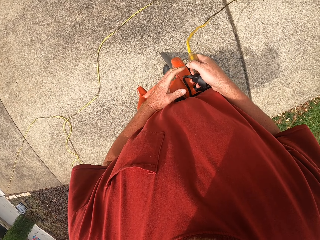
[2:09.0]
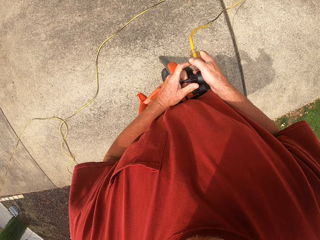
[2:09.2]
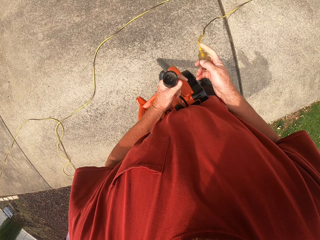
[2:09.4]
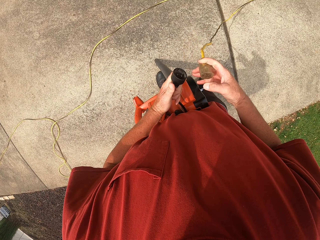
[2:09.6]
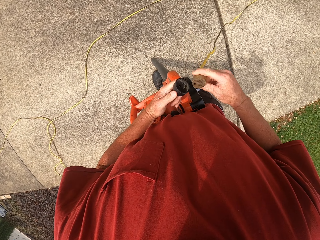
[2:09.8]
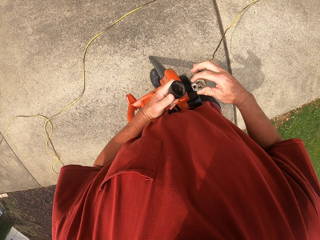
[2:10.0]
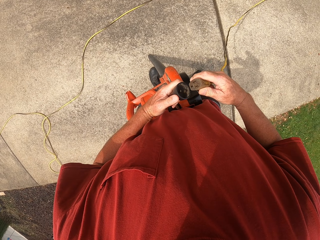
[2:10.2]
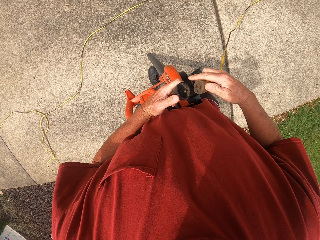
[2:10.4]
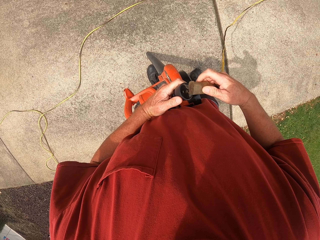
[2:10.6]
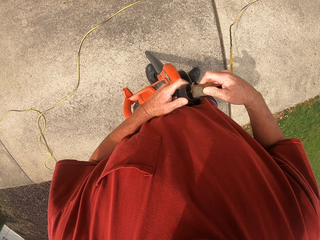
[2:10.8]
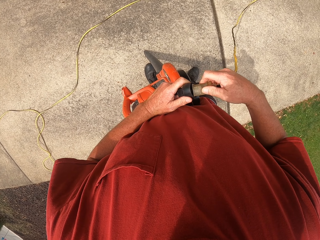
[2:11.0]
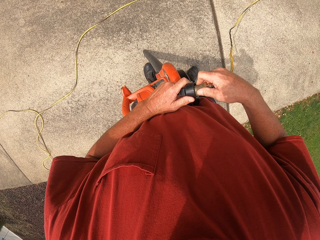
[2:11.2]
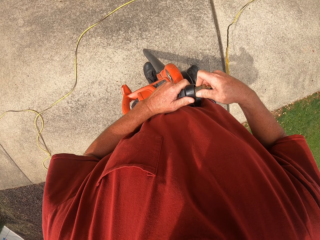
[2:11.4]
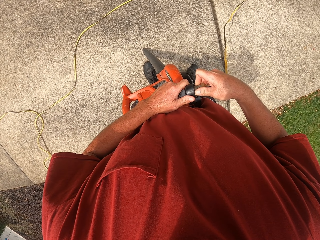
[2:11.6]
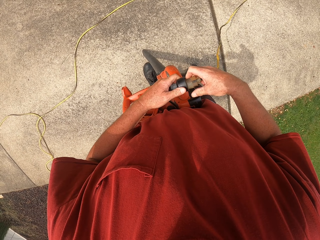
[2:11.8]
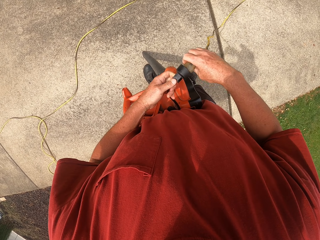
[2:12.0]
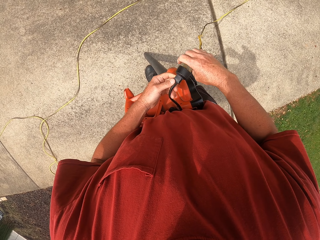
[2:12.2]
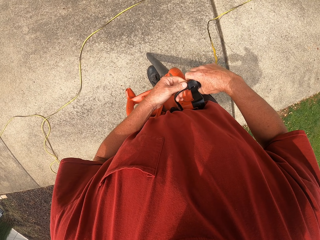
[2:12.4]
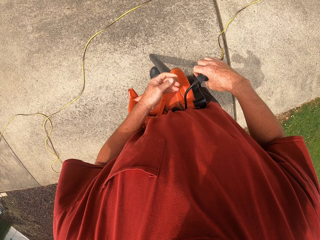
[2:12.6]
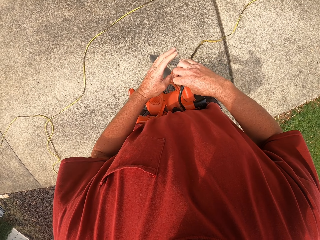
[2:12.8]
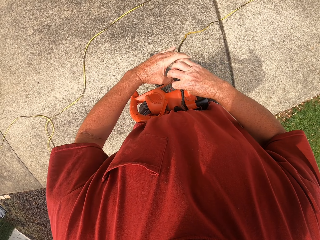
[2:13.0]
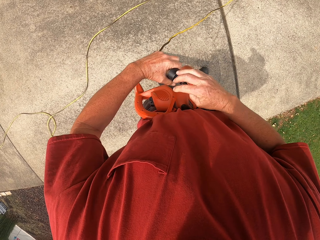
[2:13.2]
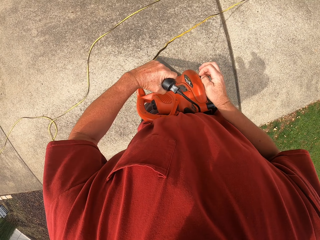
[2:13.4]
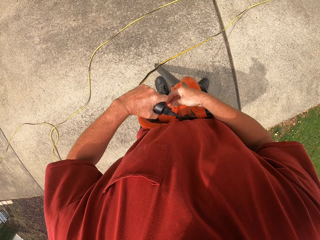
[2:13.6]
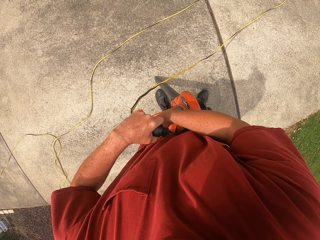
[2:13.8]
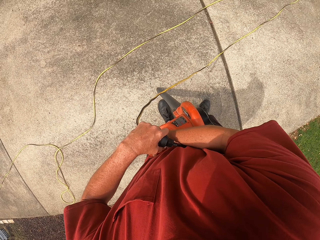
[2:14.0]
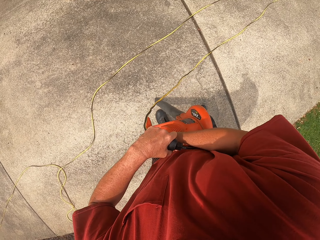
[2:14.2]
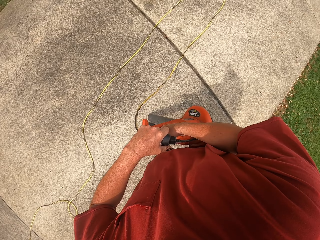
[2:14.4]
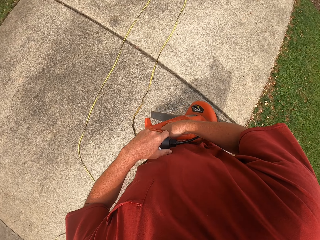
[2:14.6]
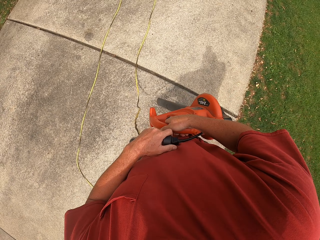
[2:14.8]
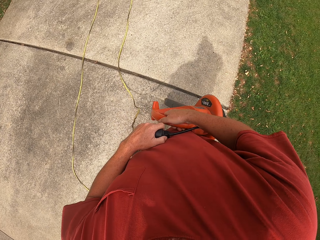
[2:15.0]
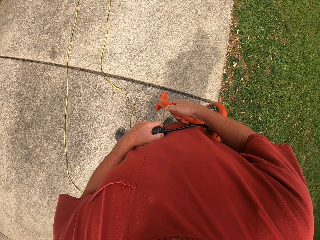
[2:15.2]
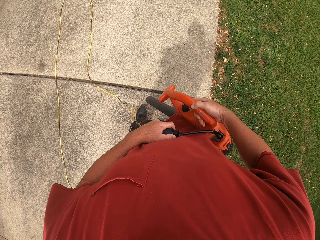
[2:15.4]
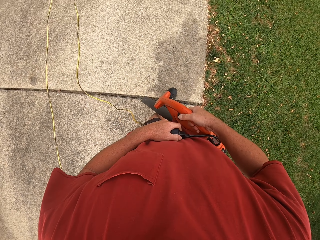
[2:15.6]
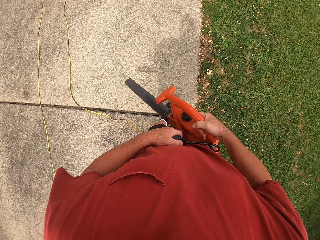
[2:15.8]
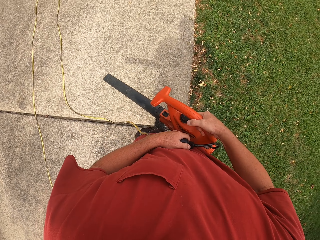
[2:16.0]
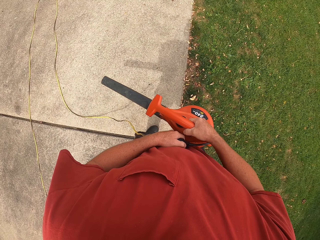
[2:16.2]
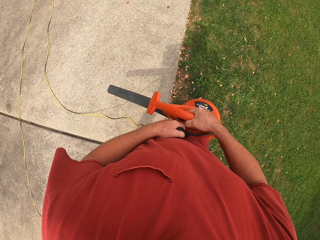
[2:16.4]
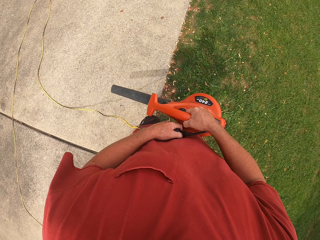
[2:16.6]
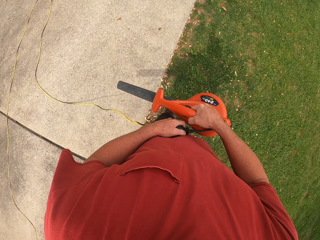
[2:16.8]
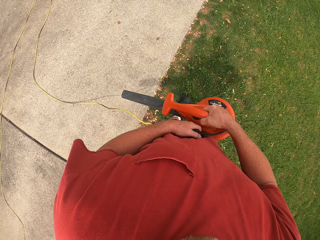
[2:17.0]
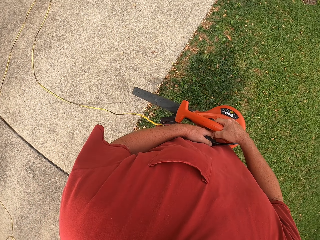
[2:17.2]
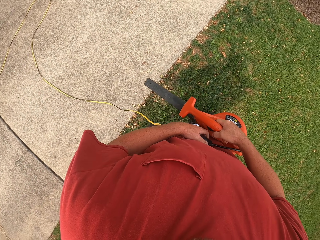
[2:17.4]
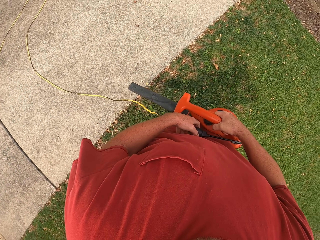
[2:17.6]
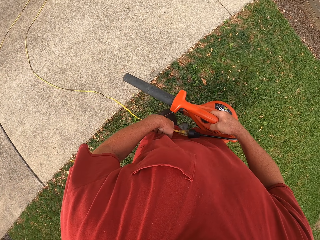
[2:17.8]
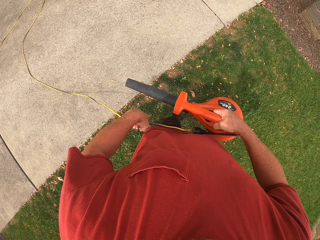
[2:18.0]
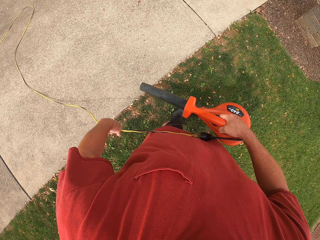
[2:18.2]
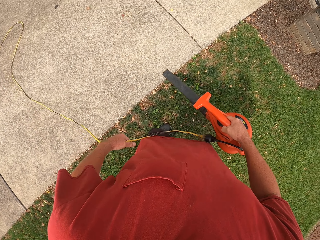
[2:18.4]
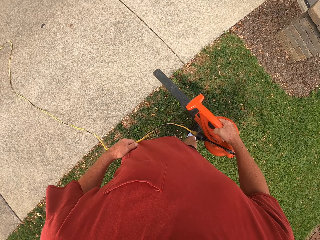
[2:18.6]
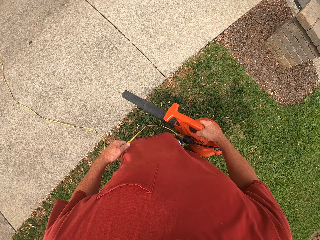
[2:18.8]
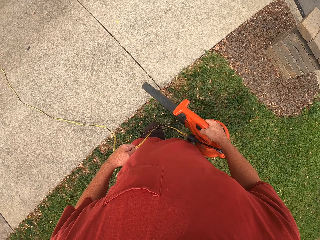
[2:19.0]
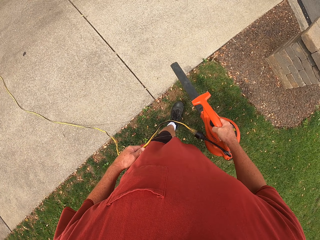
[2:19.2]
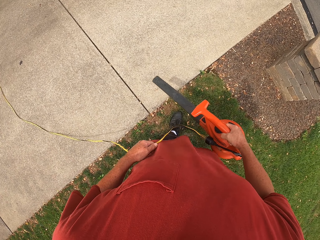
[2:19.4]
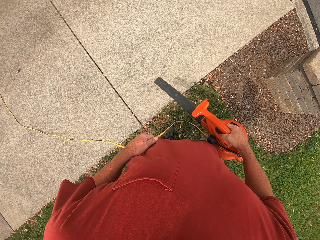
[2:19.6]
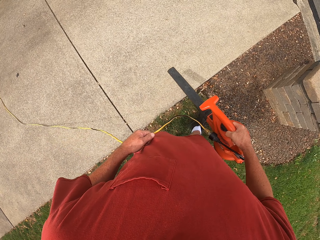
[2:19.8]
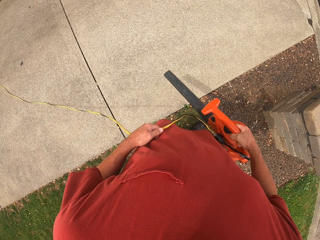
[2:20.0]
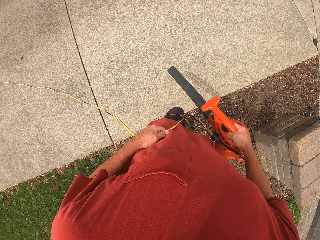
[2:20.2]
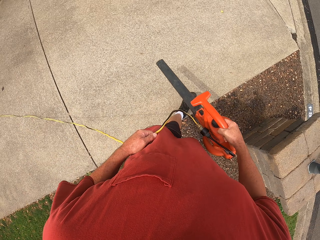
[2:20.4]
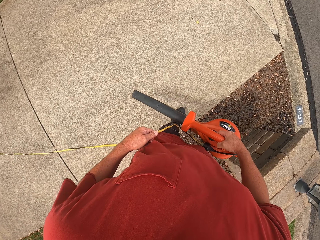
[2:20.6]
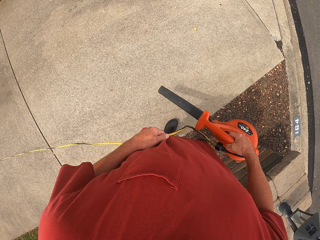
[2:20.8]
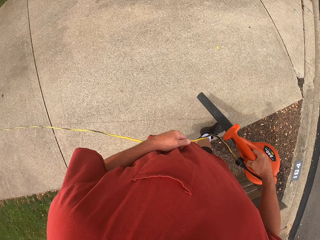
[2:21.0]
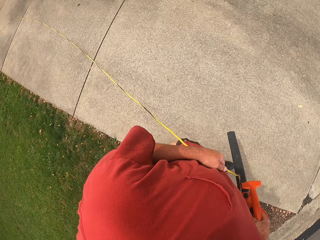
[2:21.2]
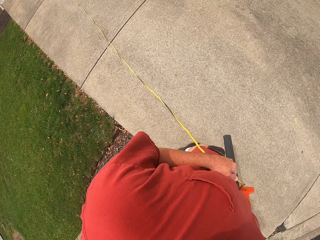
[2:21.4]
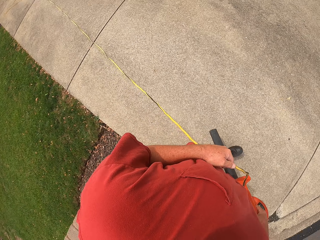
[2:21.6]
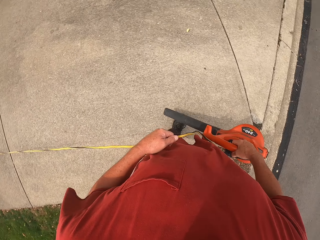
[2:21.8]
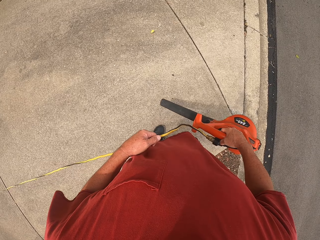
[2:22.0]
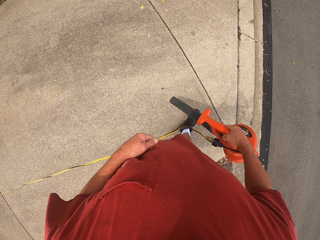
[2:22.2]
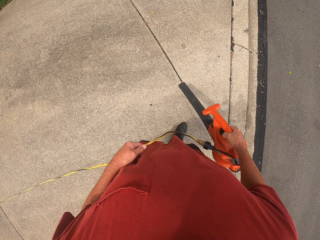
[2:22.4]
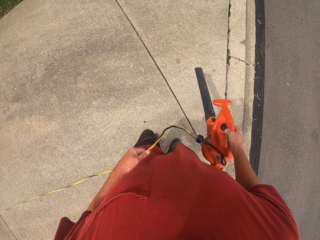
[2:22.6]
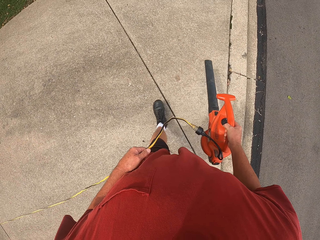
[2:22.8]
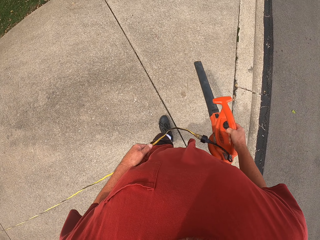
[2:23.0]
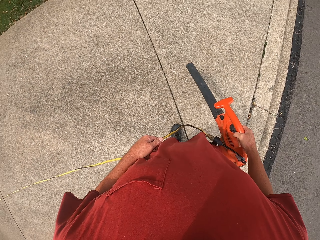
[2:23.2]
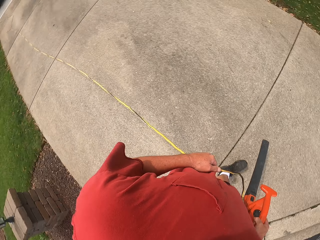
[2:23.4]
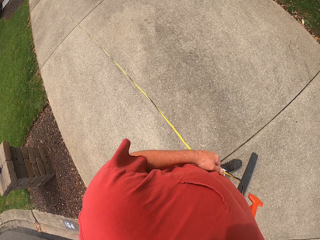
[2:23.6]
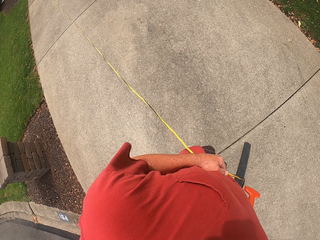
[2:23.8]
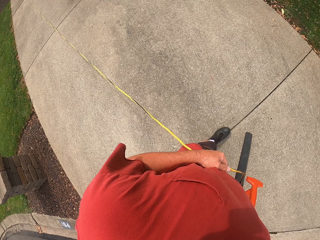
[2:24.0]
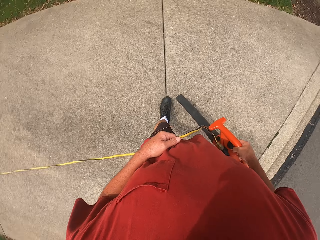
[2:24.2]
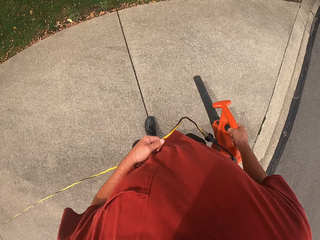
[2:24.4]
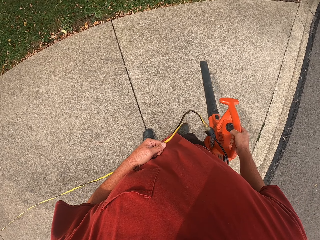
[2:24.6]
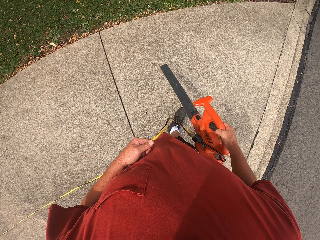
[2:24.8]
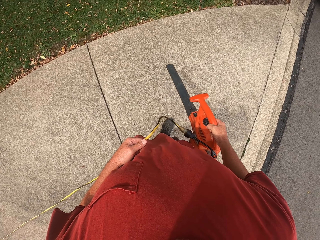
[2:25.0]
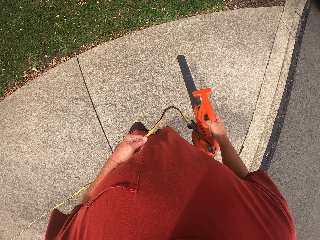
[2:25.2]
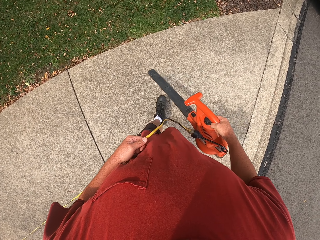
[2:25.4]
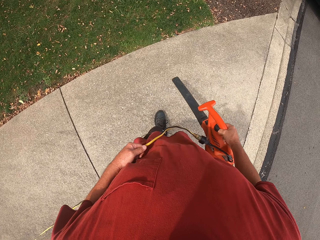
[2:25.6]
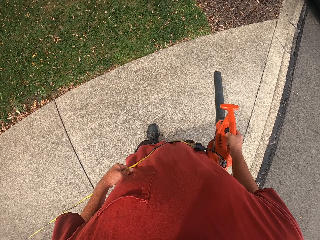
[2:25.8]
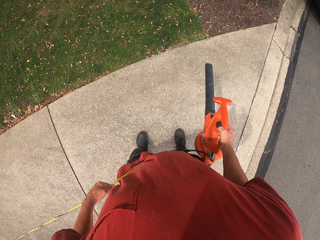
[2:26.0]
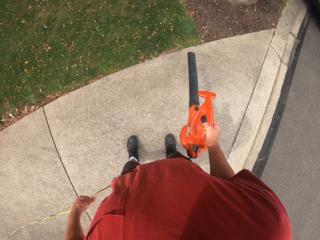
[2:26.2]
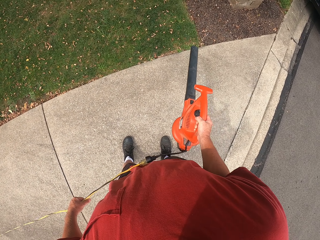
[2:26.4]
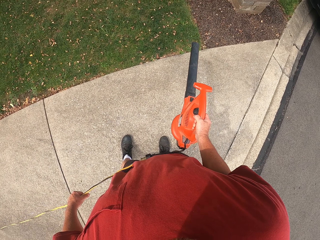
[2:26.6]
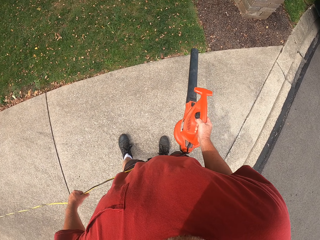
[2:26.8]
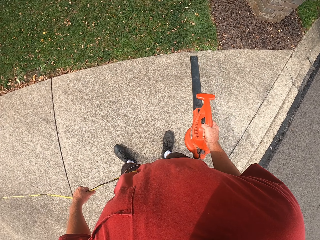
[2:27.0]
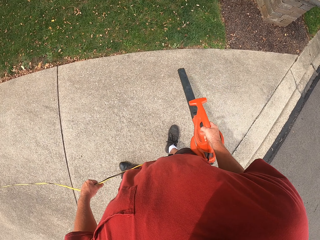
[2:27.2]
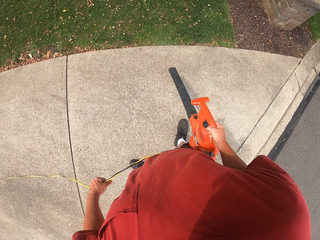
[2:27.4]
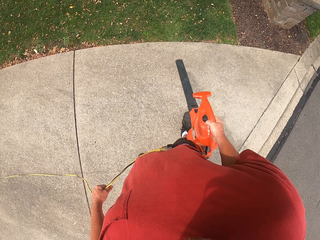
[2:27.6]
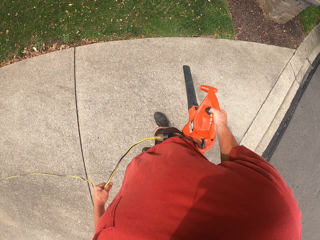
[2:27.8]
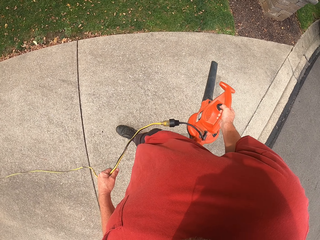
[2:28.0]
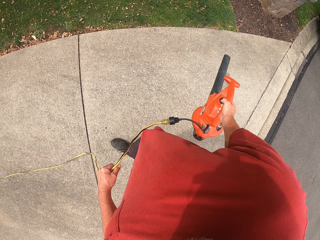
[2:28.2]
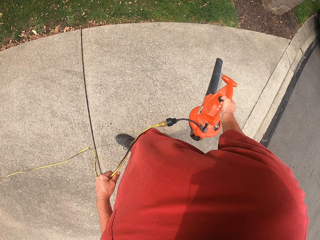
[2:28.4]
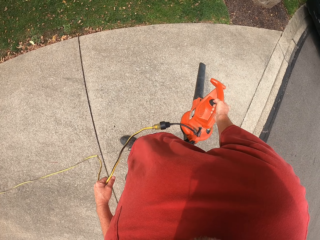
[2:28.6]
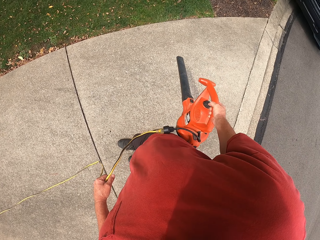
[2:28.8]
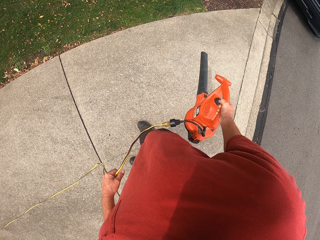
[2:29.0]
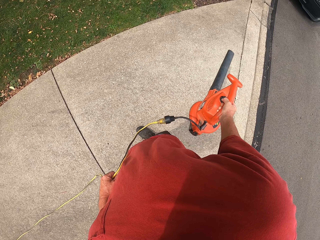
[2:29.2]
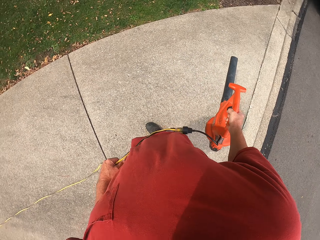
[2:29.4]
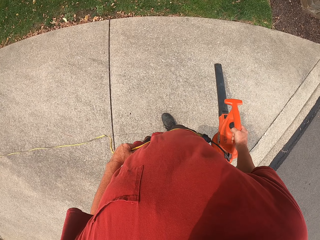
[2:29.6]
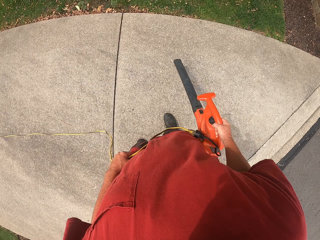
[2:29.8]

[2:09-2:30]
The camera wearer connects the wire cable in the air blower machine. They walk around the compound. They blow around the pavement. They look around the compound. They blow away dust from the corridor with the air blower machine. They look around the compound. They blow away dust from the corridor with the air blower machine.
